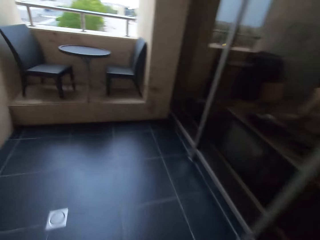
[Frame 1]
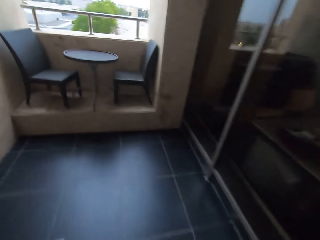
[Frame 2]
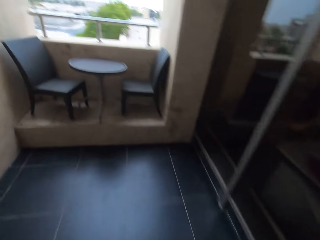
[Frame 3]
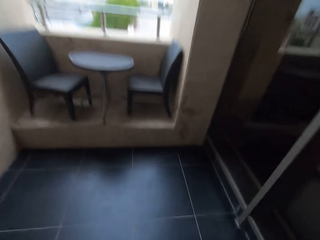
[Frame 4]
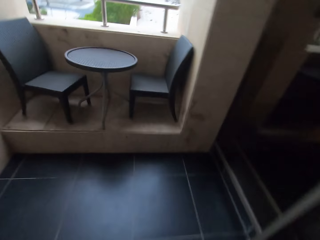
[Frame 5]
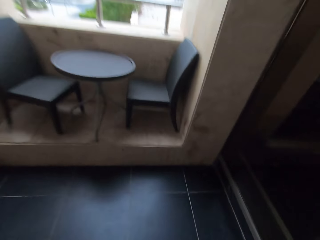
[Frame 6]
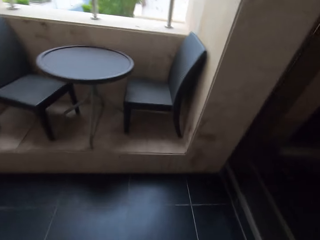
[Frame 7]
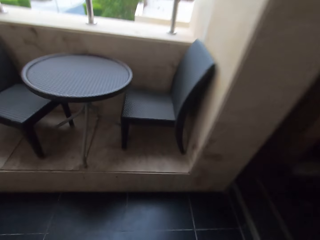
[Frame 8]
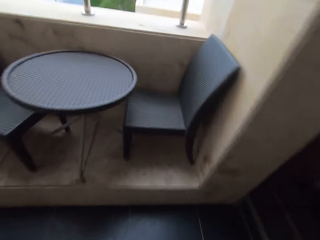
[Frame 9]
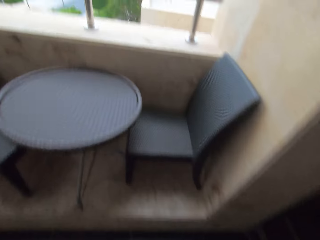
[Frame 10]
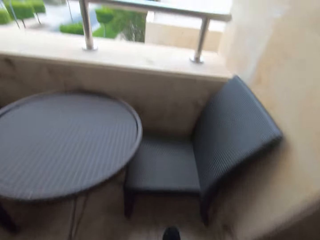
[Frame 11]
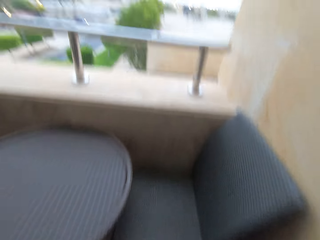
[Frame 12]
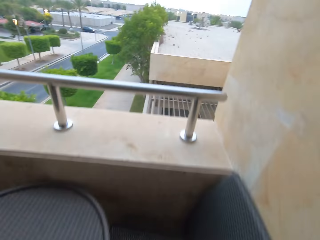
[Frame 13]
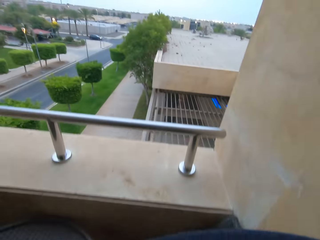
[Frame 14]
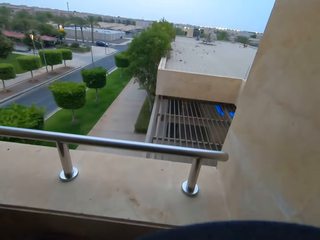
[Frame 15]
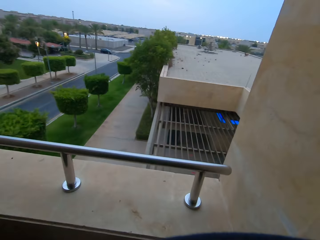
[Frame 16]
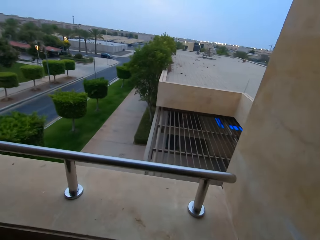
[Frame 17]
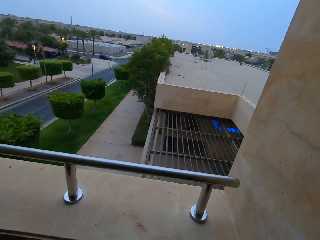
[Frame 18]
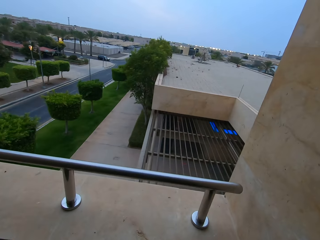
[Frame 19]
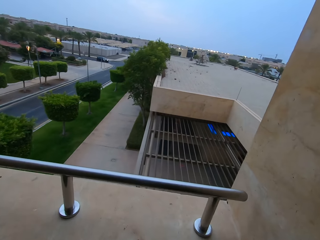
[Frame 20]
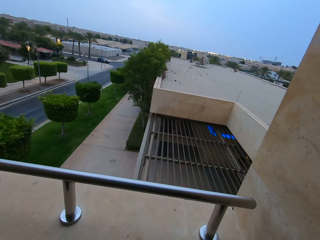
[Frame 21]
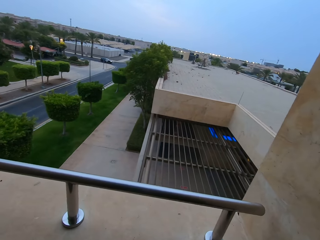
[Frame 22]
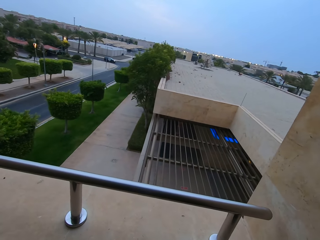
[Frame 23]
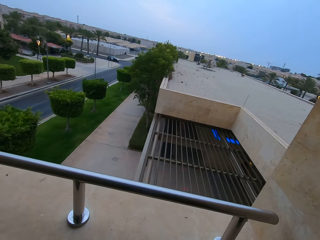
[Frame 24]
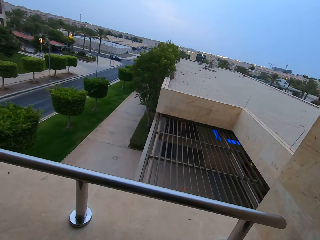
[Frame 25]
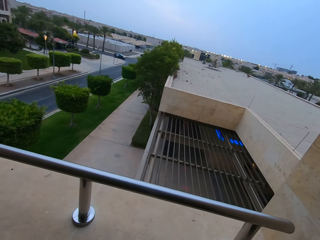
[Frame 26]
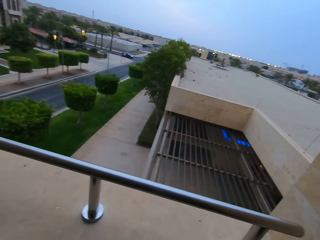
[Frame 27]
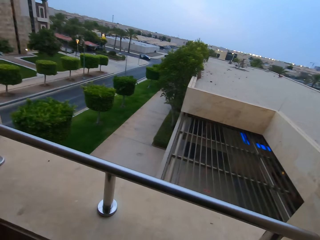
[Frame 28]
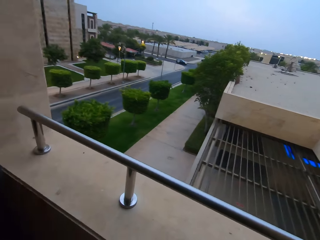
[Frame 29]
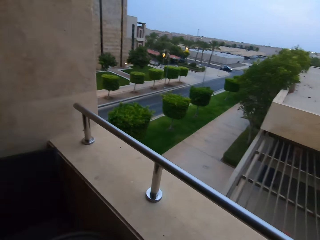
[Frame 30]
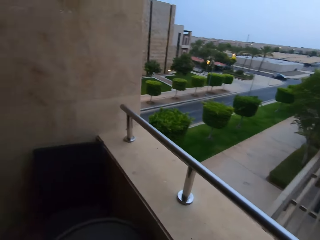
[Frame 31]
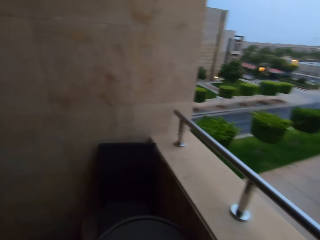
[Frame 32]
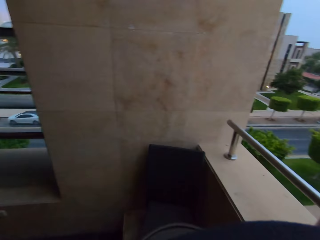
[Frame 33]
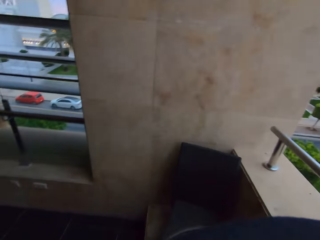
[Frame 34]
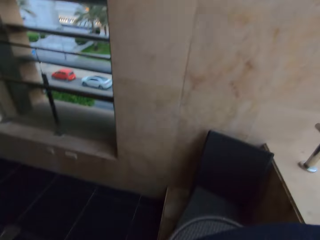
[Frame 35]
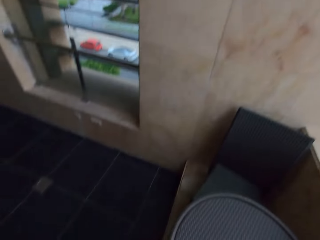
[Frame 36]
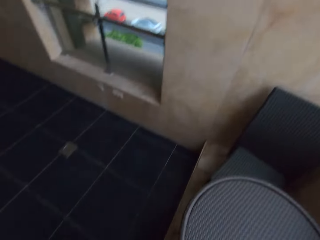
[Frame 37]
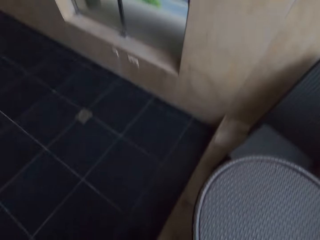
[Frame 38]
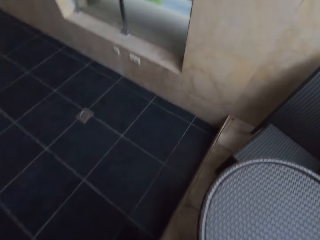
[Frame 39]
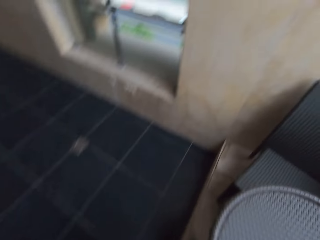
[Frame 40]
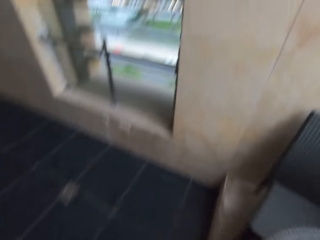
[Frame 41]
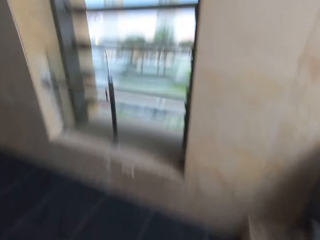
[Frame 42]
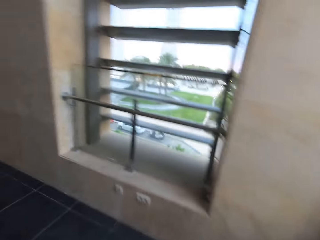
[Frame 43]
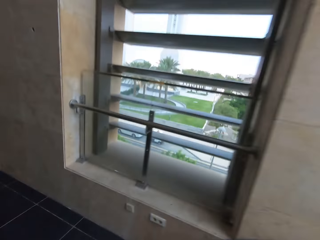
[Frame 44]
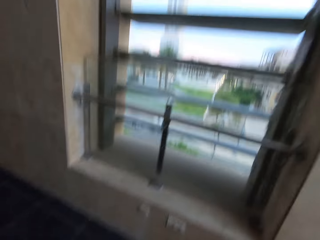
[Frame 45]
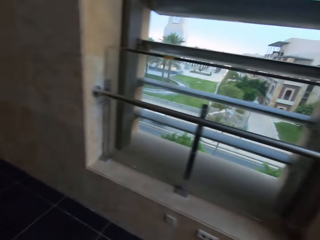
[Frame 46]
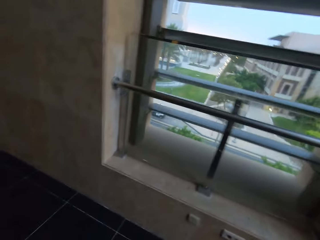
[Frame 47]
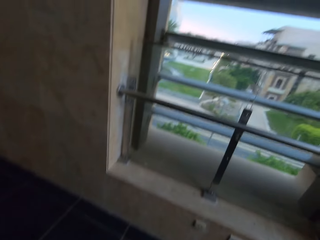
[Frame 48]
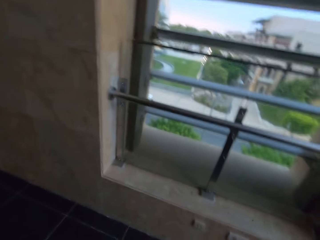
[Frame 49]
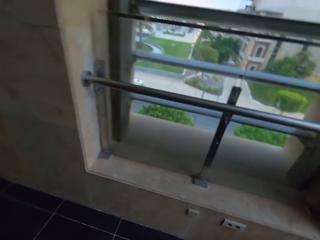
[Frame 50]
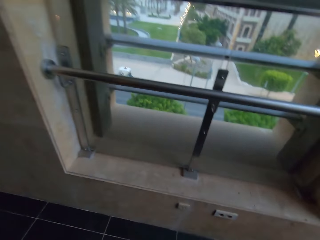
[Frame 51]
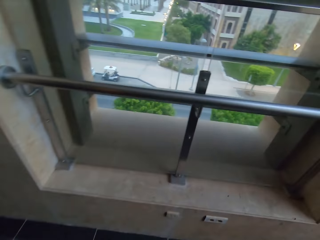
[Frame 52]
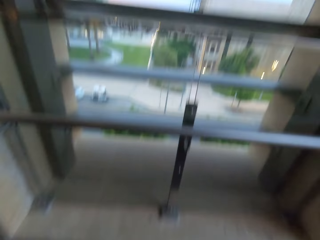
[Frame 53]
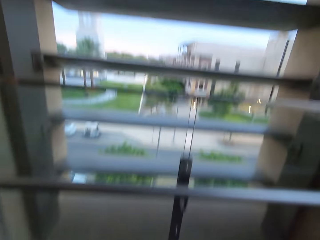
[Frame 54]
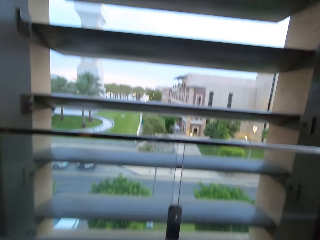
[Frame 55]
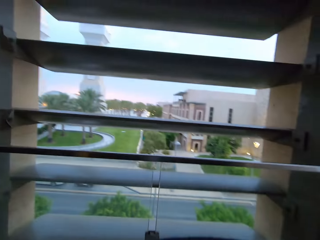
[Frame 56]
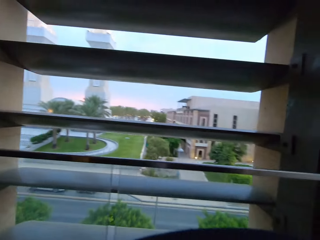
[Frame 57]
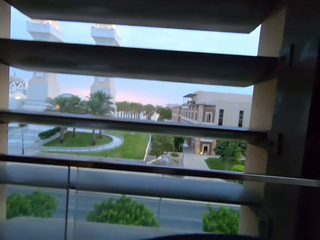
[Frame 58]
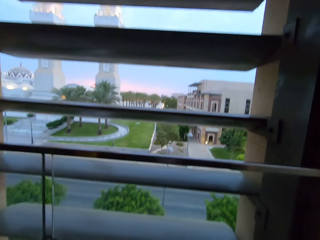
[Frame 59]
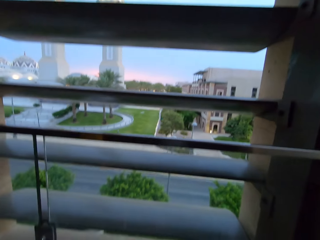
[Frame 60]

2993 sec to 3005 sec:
The camera wearer looks at the horizon. They look at the nearby attractions.

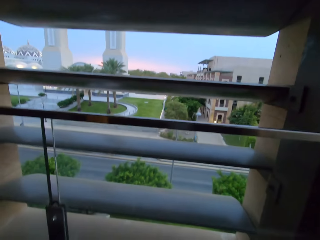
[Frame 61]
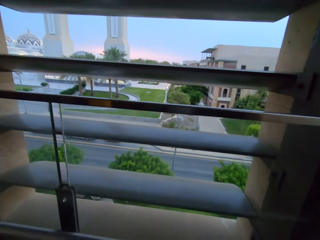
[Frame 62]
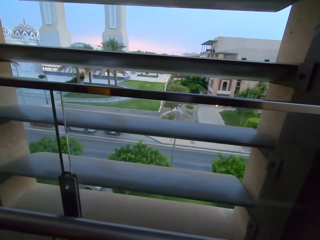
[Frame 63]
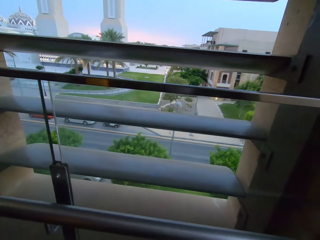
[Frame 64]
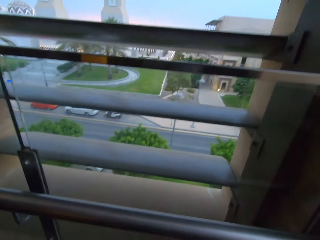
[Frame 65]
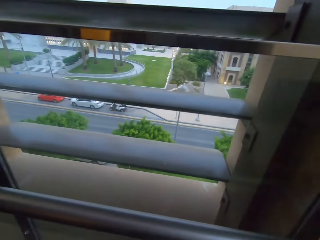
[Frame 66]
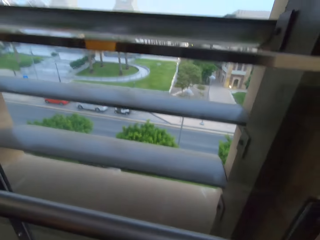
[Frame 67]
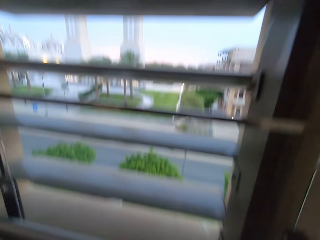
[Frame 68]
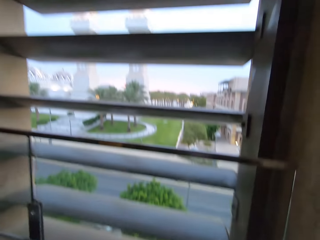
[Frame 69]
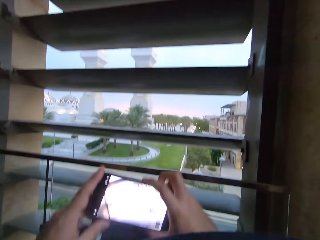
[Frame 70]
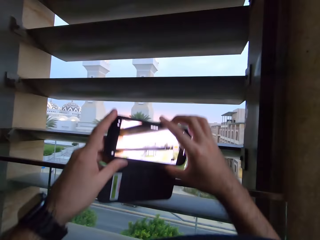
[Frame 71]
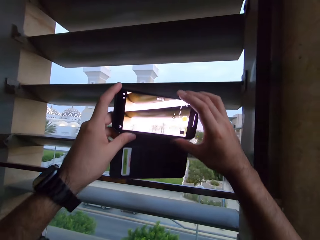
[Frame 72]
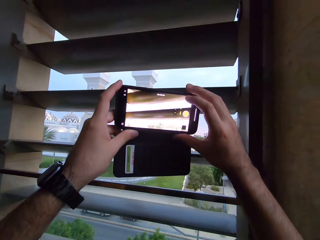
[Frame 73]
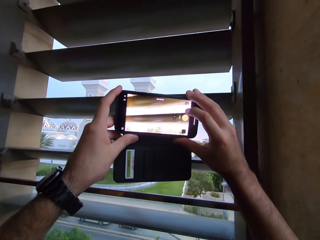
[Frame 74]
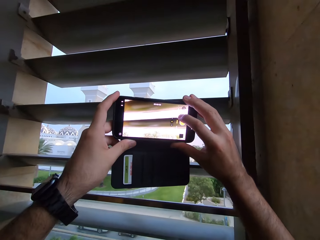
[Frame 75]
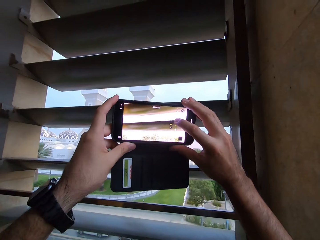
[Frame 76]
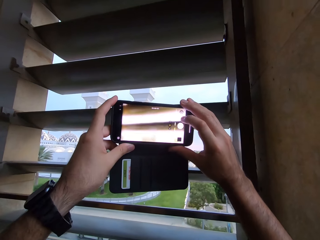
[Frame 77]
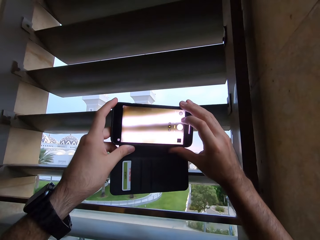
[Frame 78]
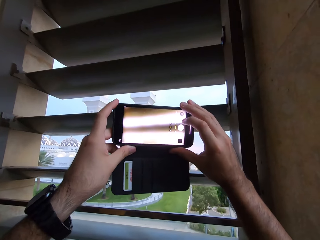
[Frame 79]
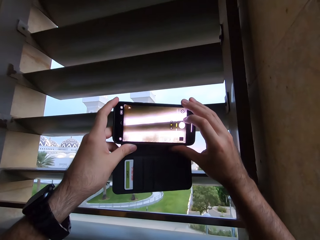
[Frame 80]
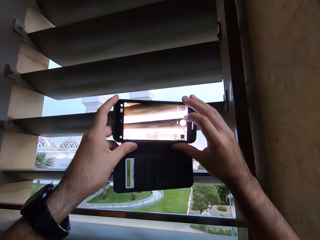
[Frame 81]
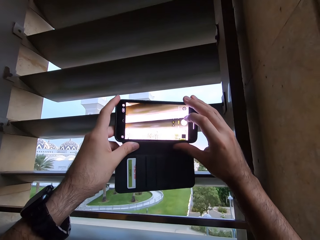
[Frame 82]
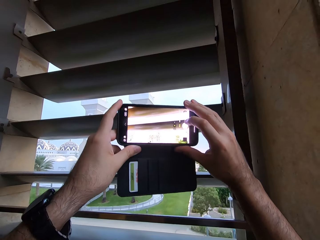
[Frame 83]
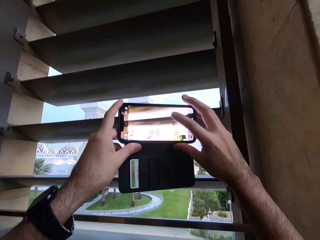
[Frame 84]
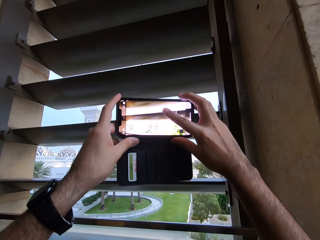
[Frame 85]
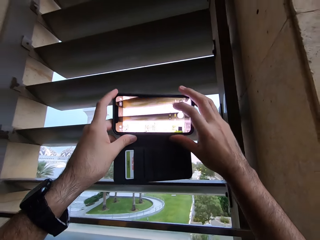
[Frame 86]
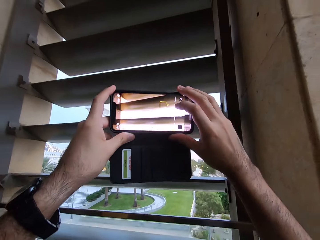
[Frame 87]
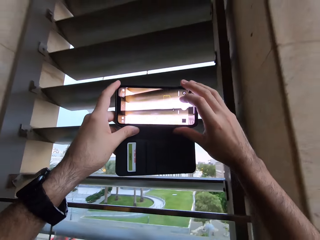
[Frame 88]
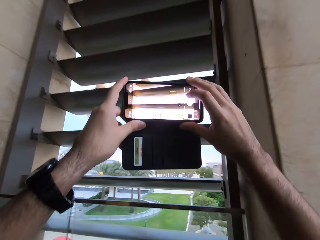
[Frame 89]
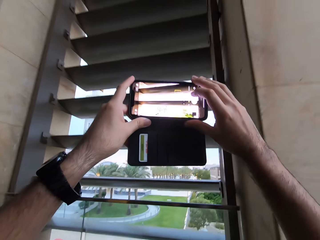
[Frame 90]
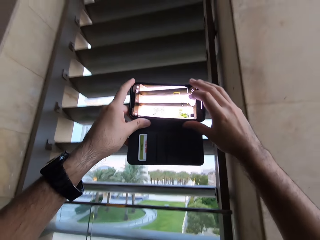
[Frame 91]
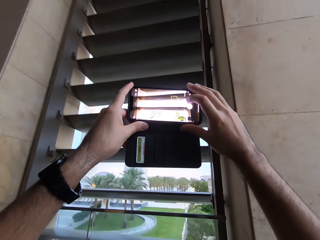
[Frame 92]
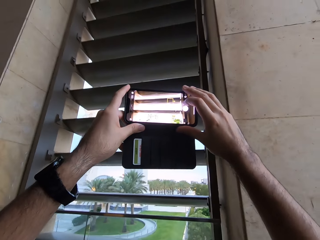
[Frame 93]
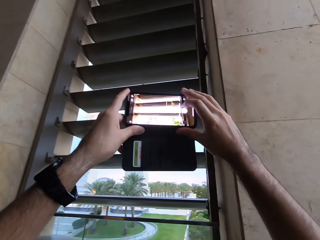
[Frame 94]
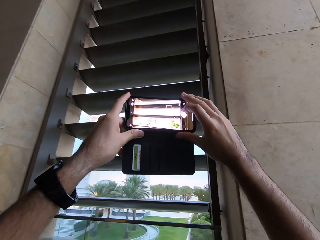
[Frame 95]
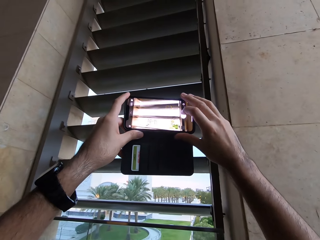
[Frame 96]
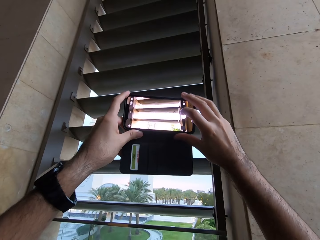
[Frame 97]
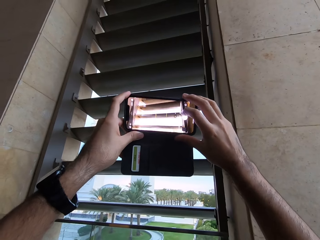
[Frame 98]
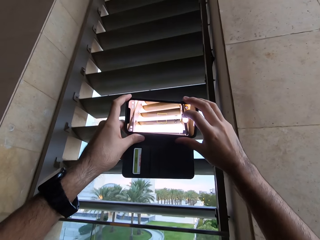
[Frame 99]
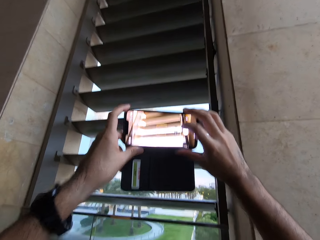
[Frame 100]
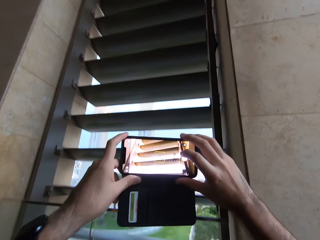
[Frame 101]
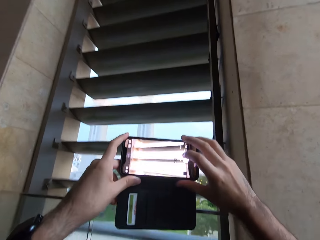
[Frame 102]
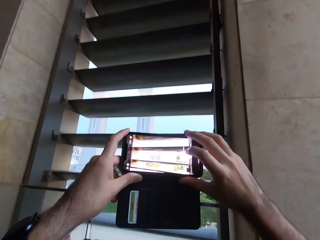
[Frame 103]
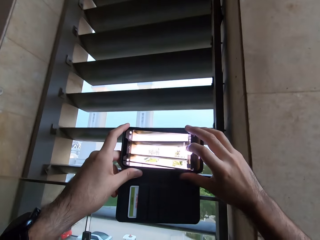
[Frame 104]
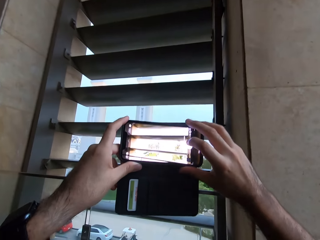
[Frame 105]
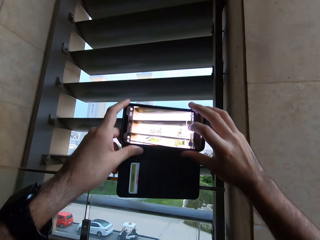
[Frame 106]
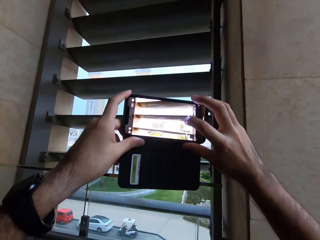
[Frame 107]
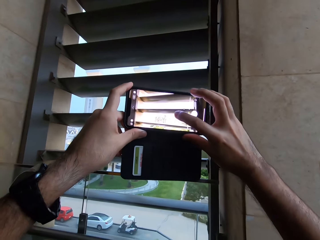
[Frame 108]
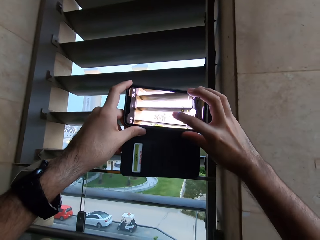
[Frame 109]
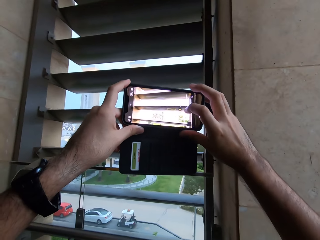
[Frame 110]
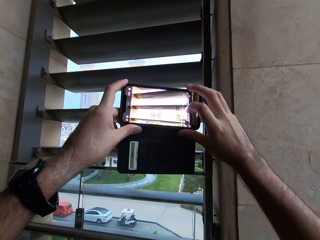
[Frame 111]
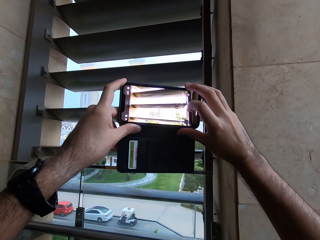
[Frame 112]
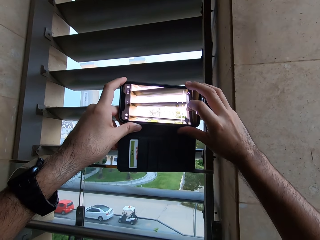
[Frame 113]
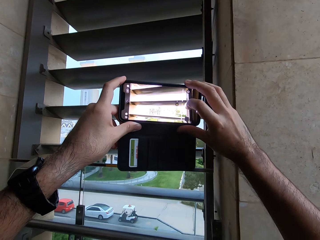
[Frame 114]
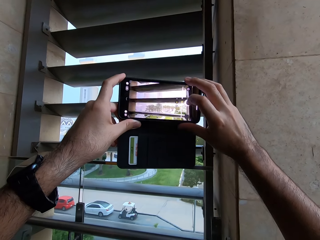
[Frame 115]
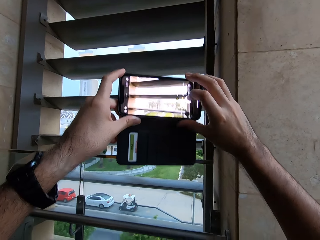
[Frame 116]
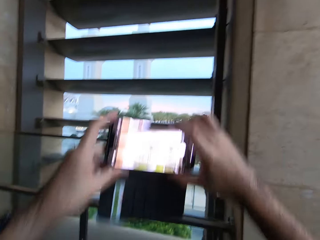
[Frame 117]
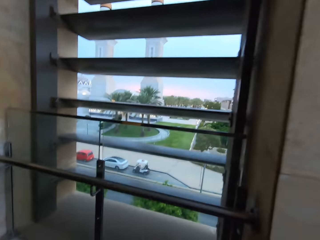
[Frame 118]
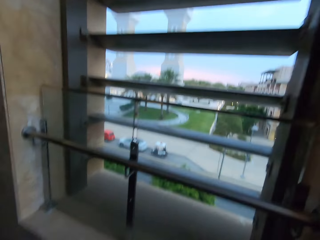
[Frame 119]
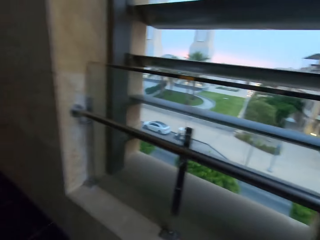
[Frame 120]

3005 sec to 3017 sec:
The camera wearer operates a phone. They take a picture of the nearby attractions.
